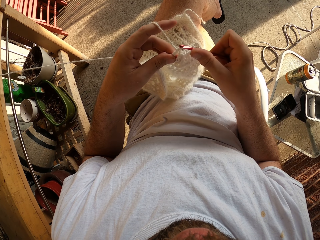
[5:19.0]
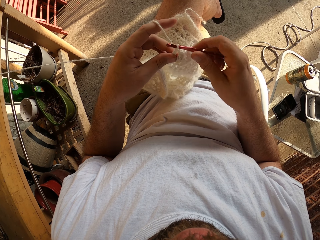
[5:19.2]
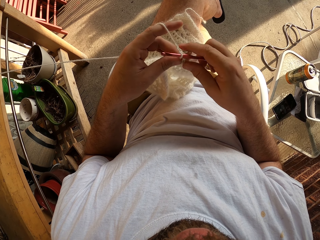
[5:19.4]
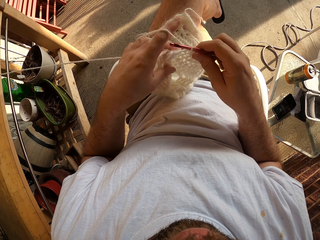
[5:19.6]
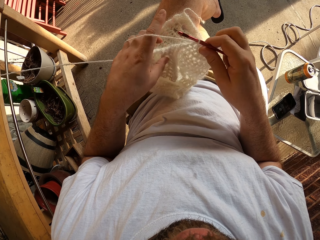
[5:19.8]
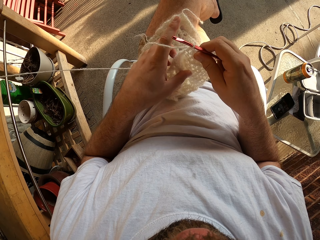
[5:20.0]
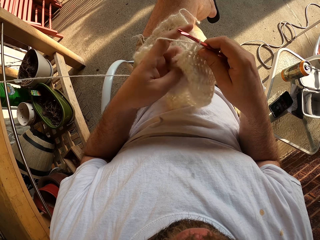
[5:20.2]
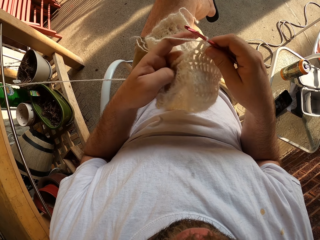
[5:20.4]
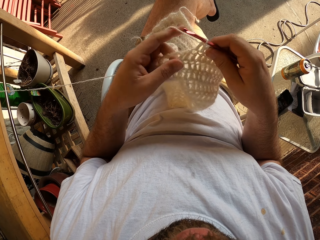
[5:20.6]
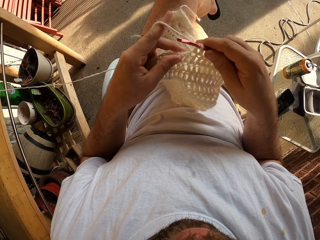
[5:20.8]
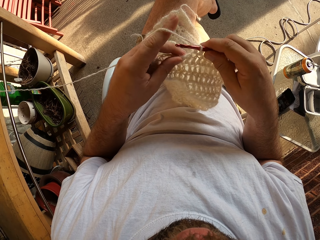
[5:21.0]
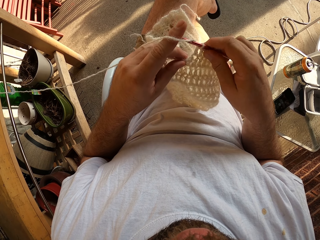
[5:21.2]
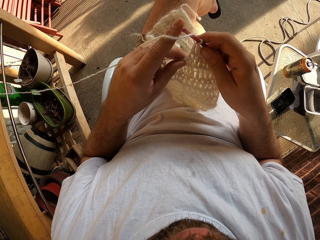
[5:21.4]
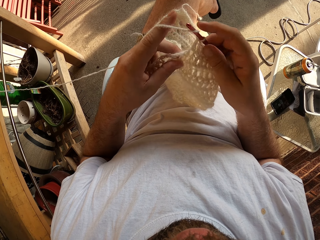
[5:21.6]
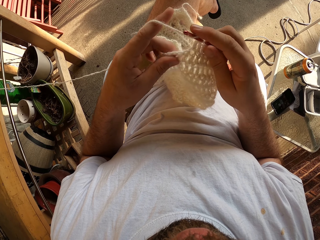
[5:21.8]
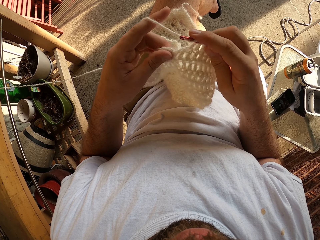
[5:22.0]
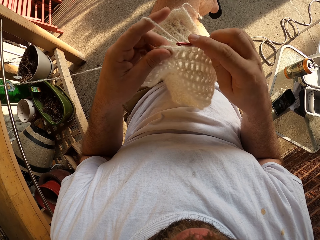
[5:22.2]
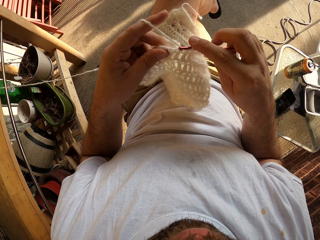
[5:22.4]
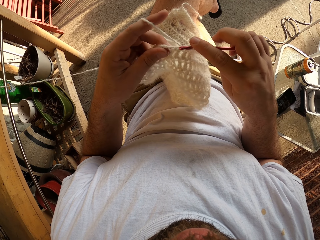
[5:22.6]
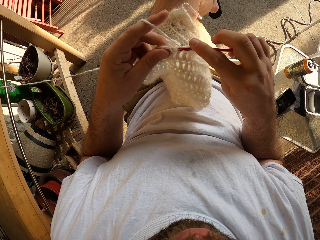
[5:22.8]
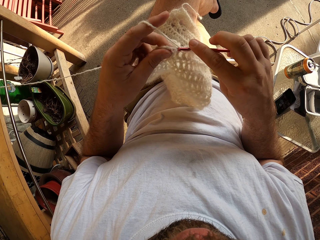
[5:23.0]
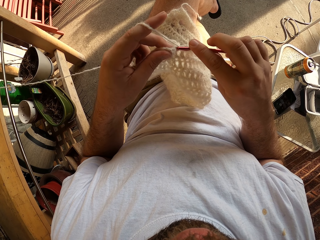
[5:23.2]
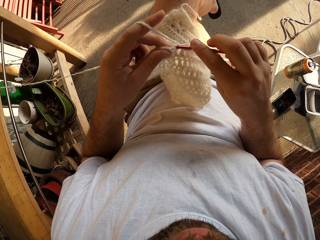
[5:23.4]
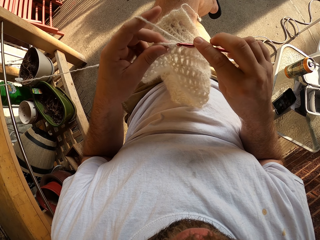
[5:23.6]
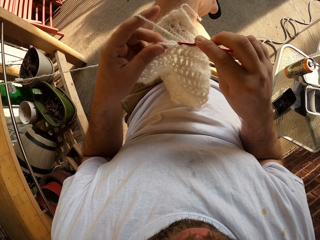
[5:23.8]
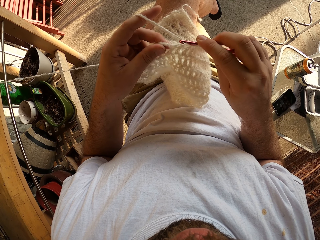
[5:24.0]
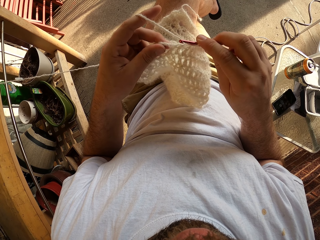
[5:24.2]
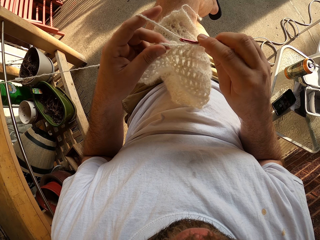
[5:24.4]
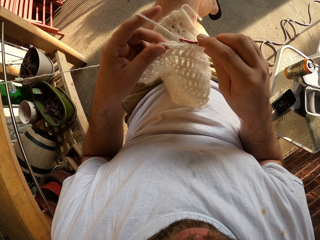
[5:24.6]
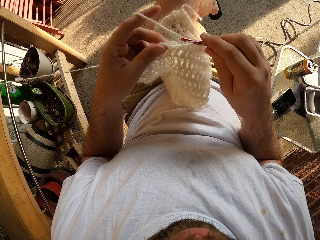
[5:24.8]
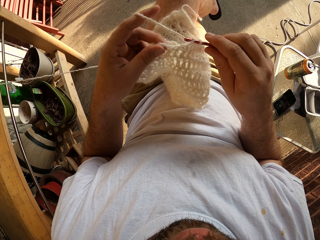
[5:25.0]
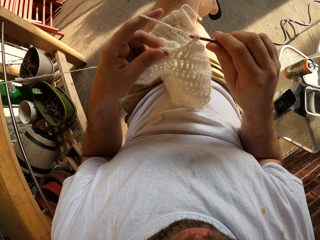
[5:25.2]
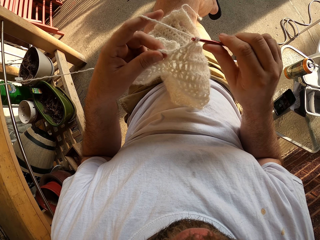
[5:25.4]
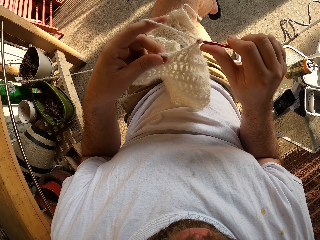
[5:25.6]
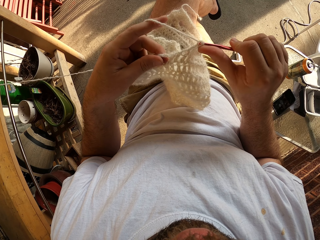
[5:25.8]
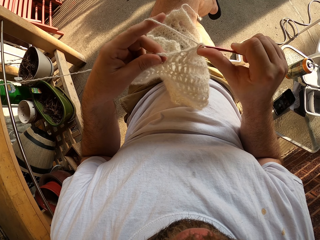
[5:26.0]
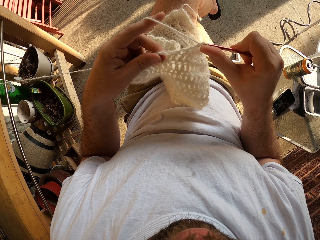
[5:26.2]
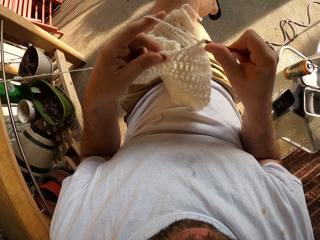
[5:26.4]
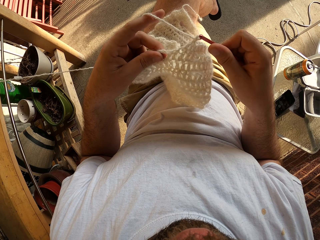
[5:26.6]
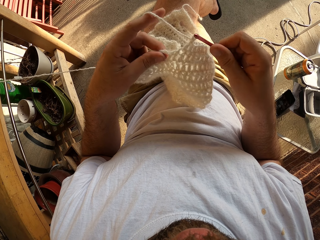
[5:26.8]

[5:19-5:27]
The camera wearer pulls the fabric. They knit the fabric.

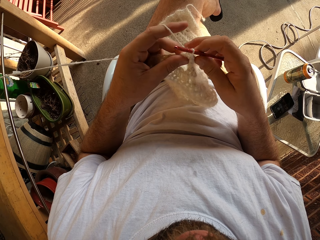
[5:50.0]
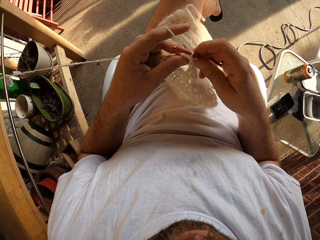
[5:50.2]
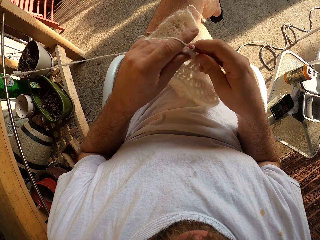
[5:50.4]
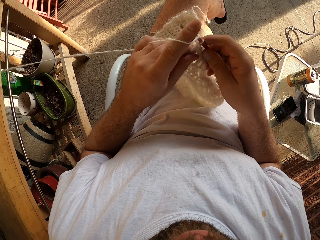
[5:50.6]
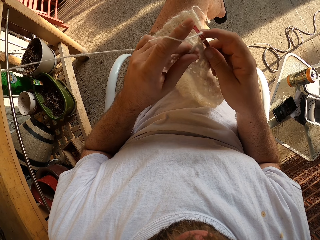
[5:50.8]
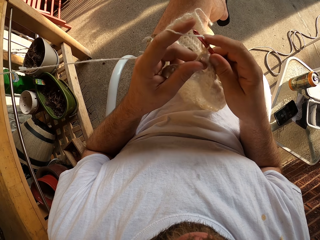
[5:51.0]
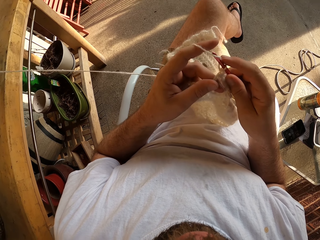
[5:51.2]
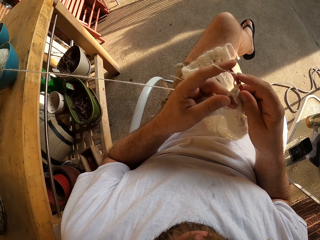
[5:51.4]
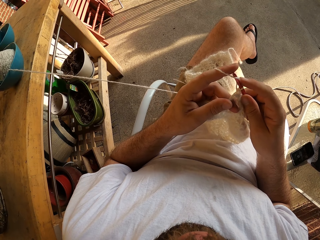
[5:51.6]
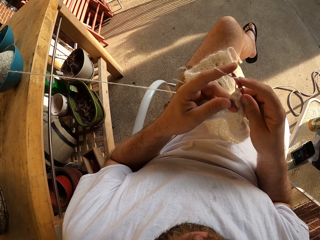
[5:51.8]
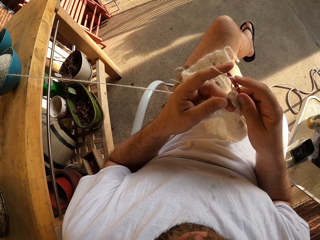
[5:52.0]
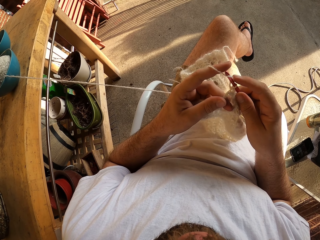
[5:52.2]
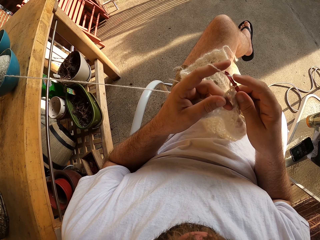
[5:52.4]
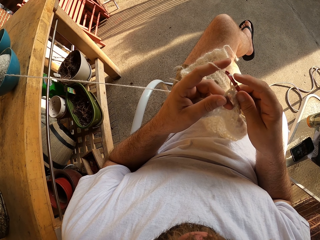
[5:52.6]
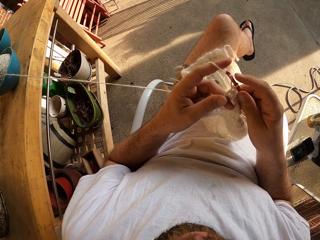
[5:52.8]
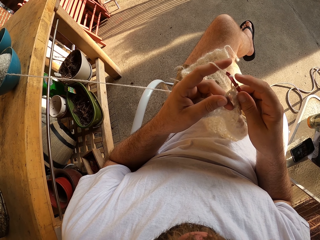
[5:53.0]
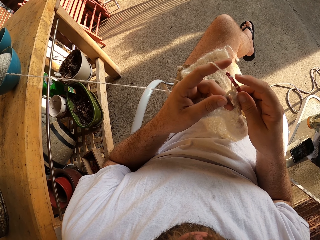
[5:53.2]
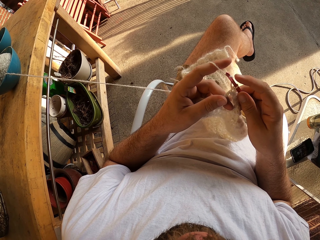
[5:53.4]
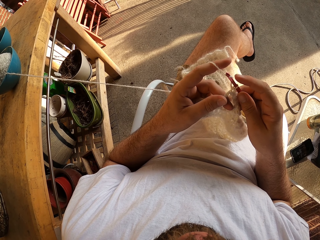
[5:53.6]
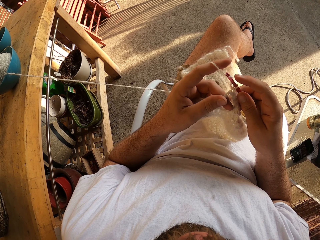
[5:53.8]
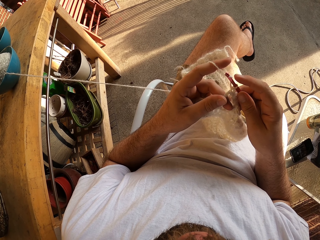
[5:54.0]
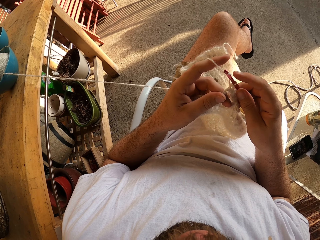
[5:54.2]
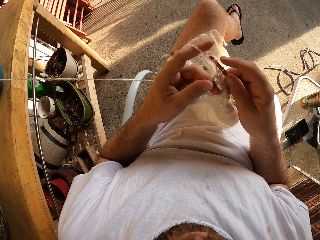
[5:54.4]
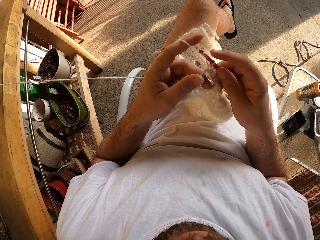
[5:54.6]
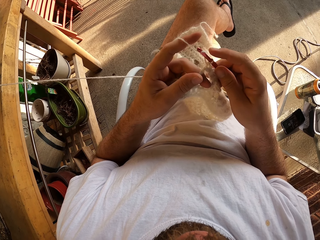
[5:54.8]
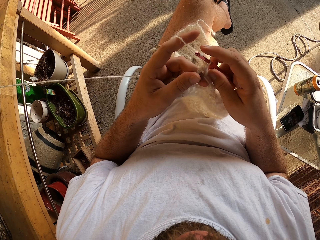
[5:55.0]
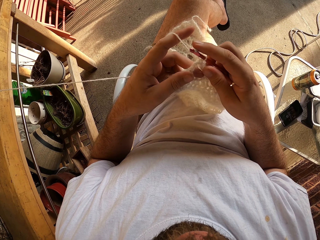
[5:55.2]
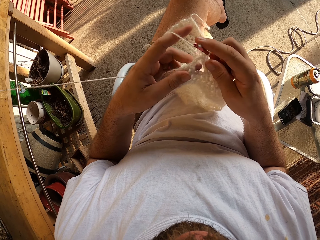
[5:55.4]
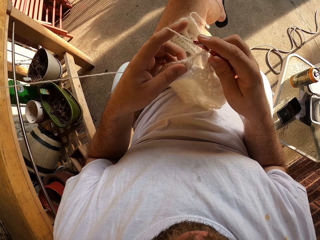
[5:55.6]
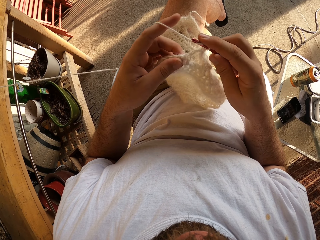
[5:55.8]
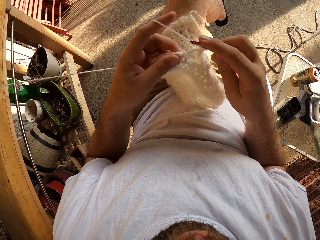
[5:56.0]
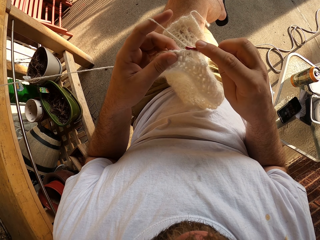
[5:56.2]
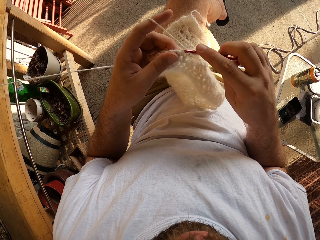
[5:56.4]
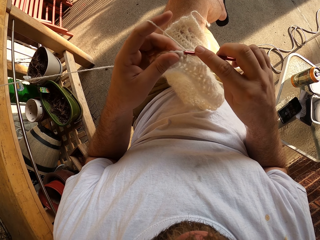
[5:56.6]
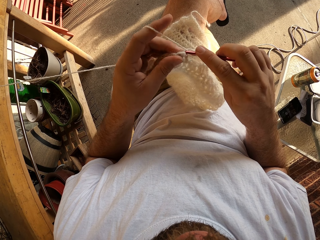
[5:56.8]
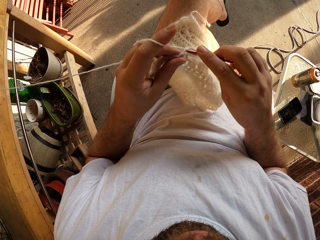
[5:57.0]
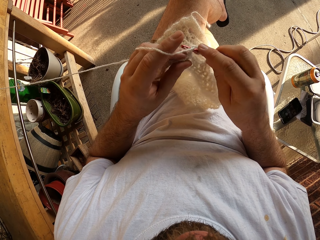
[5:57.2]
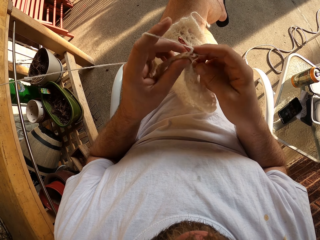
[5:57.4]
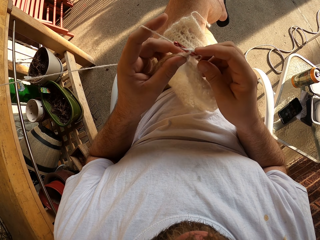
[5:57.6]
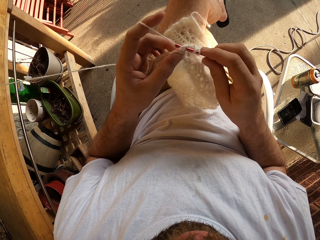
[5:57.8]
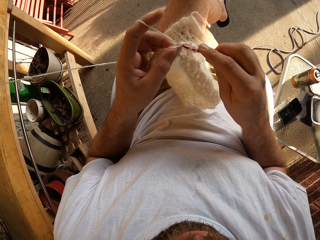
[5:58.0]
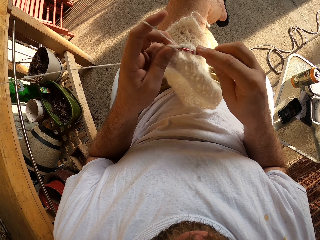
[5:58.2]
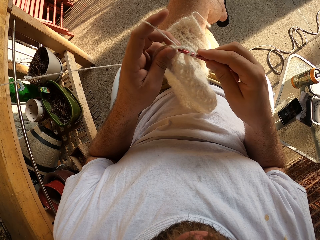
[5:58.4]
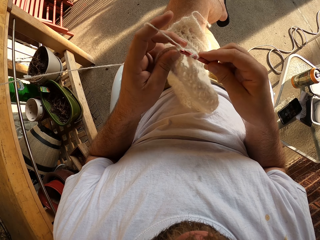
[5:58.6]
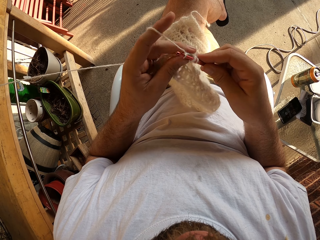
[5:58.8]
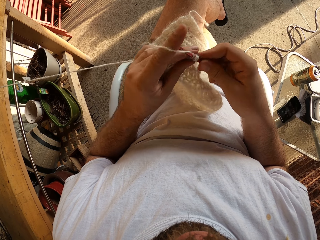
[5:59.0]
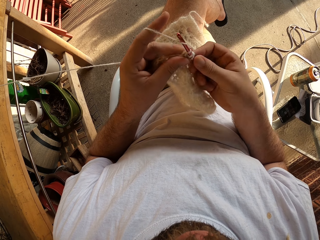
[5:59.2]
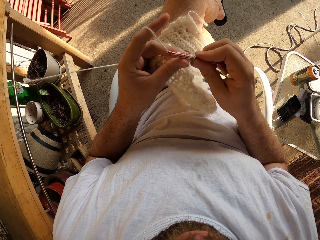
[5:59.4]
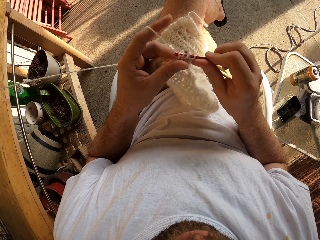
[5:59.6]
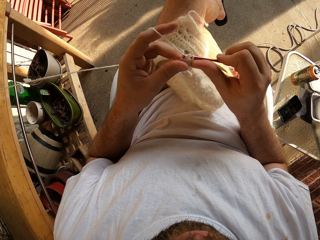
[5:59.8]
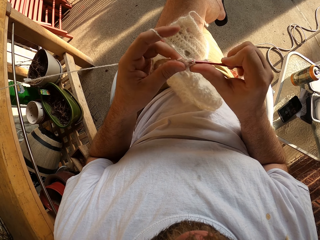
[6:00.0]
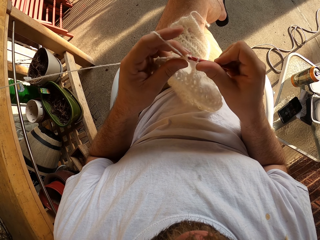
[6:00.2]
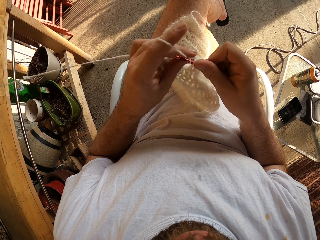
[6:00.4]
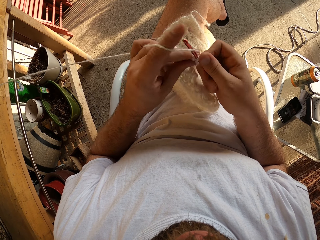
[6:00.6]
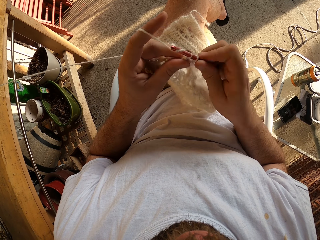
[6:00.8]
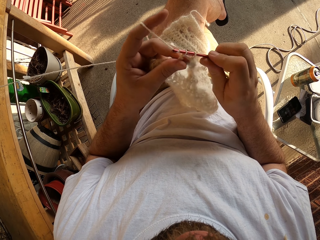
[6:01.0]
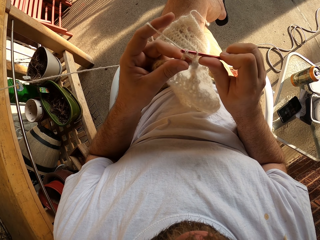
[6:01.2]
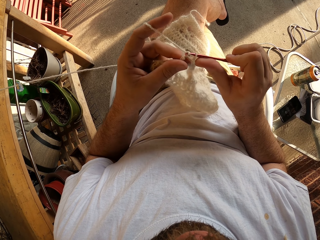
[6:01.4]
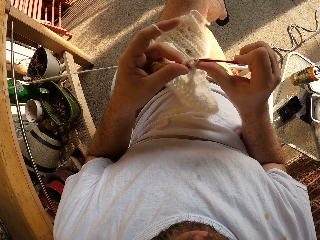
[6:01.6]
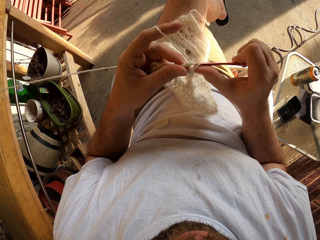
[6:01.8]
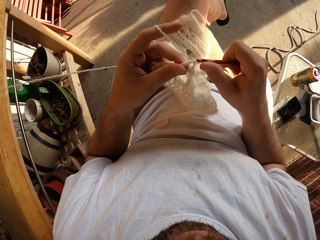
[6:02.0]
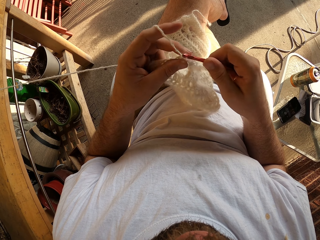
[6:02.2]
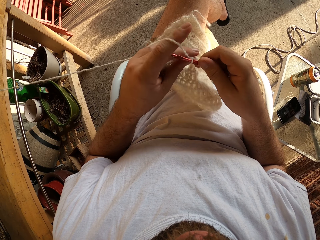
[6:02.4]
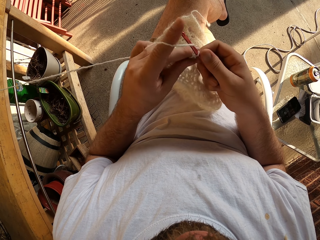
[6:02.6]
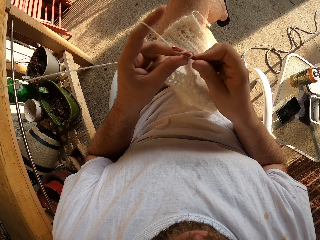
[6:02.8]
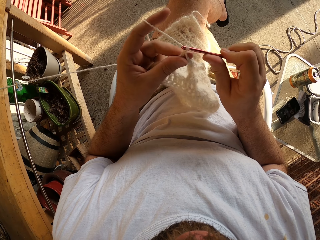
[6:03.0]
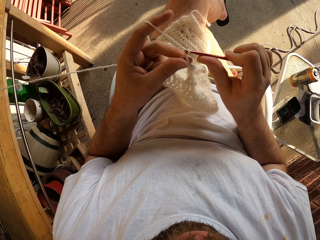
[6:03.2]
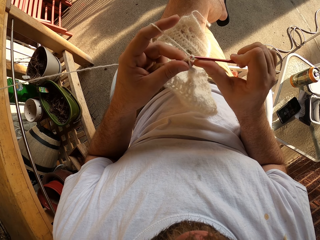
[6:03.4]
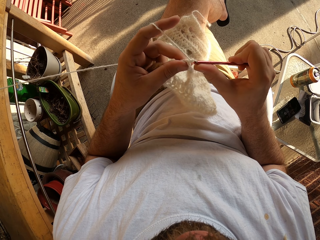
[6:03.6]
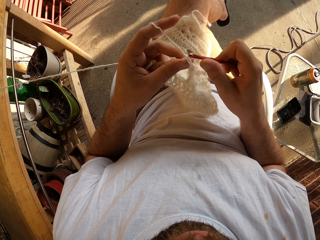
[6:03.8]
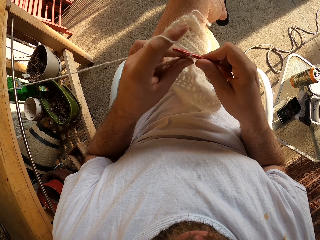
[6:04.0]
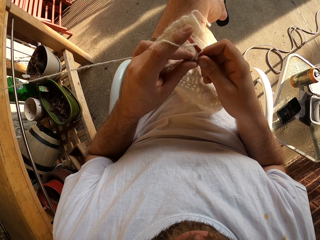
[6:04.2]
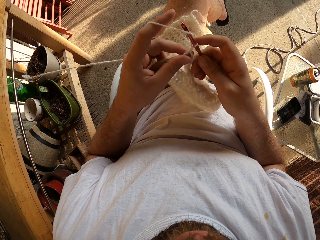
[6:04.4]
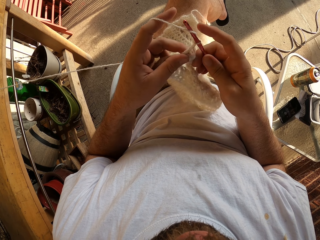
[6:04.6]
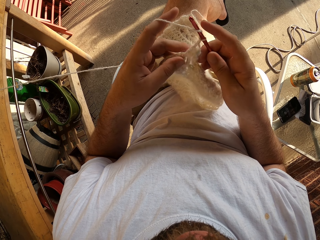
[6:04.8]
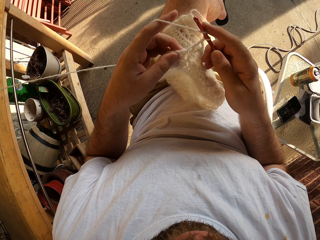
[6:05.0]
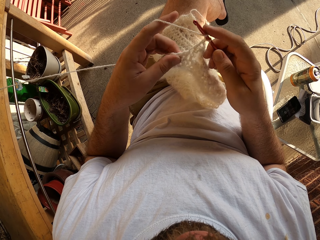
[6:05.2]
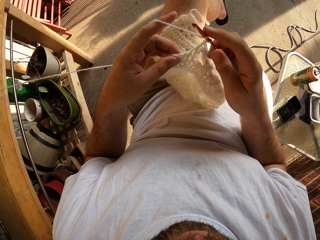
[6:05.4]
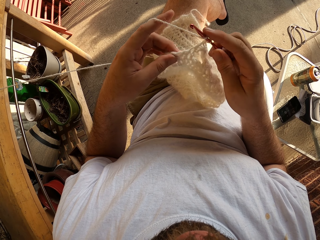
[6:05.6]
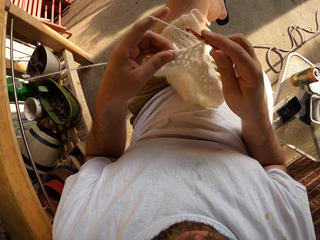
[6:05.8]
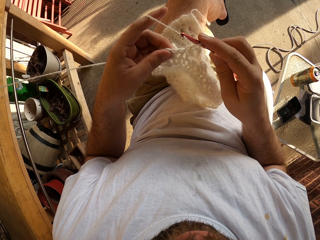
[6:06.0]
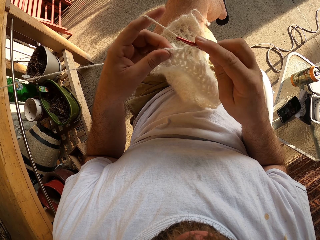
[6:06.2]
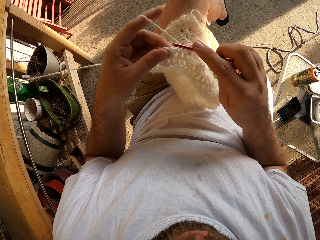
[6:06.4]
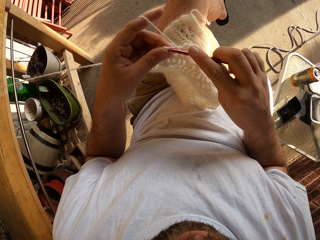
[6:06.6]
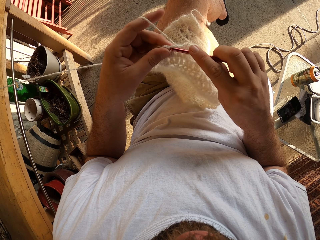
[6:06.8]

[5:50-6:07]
The camera wearer stares at the fabric. They crochet the fabric with the crochet hook and yarn.
